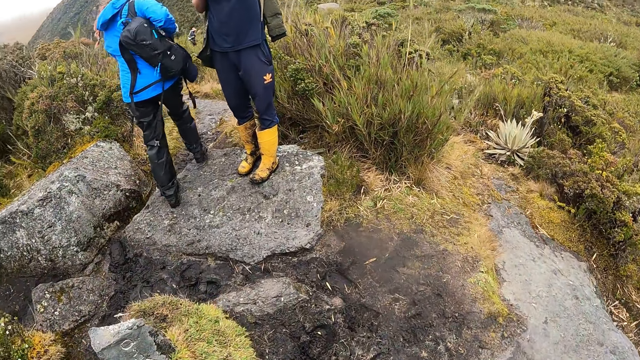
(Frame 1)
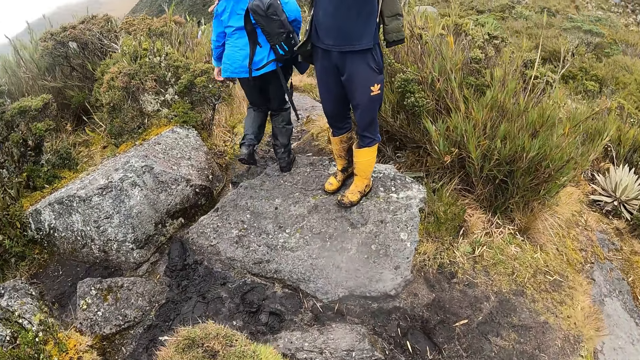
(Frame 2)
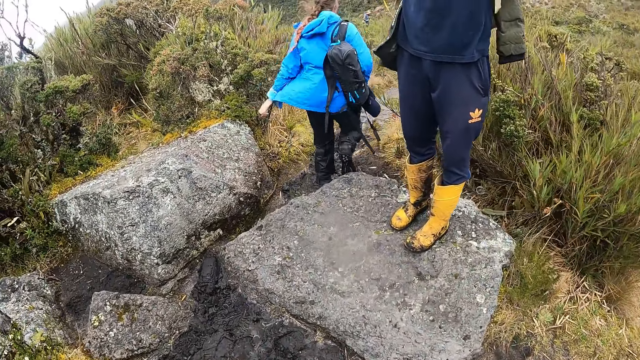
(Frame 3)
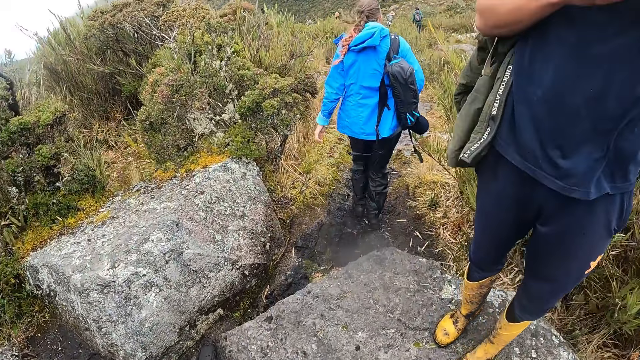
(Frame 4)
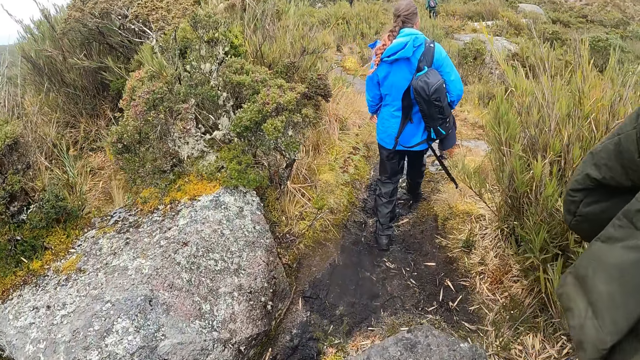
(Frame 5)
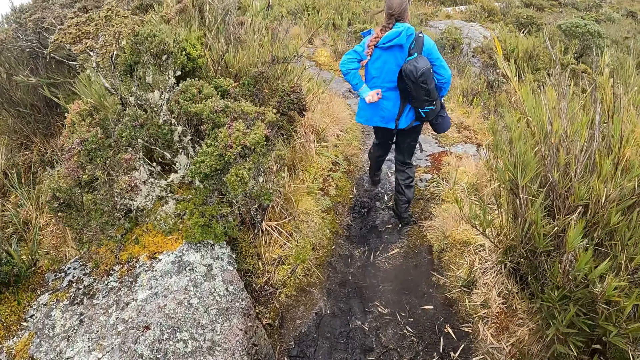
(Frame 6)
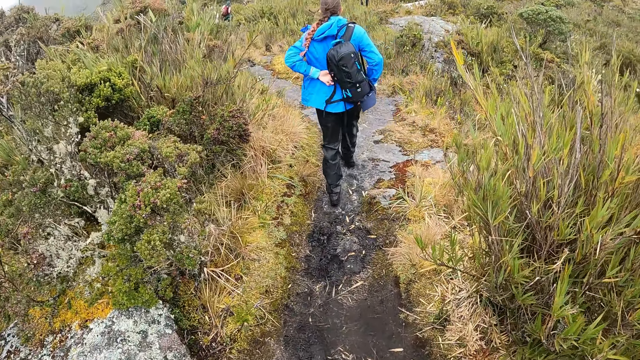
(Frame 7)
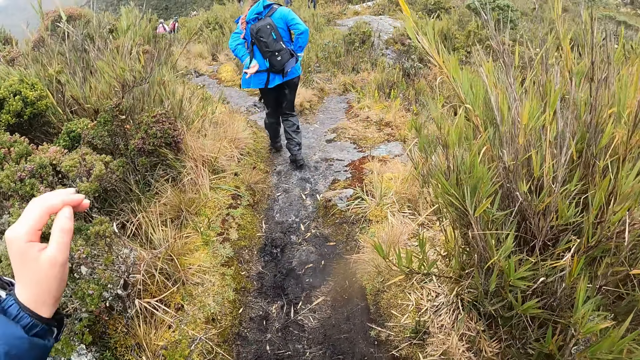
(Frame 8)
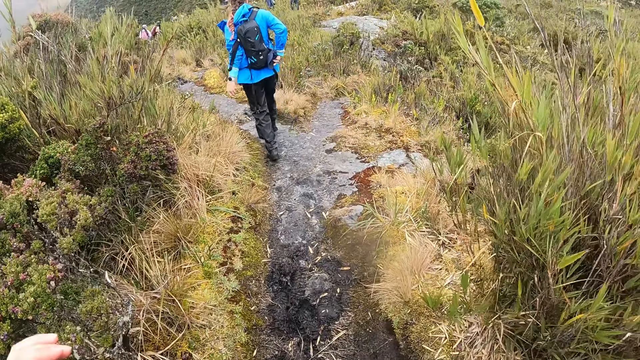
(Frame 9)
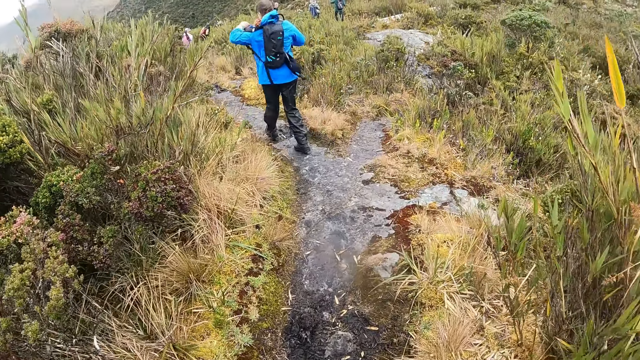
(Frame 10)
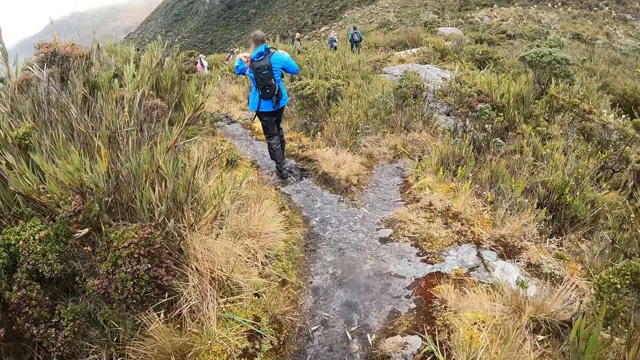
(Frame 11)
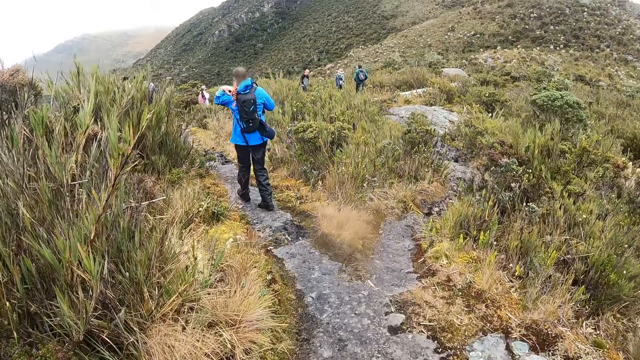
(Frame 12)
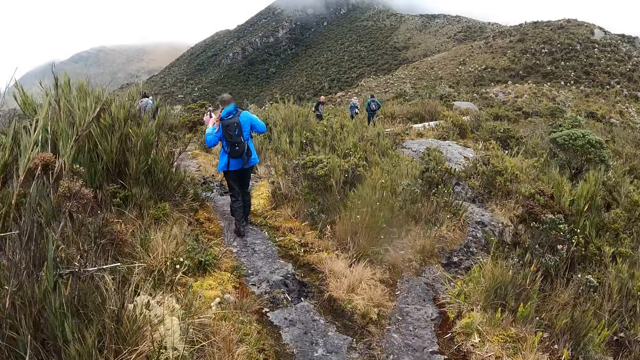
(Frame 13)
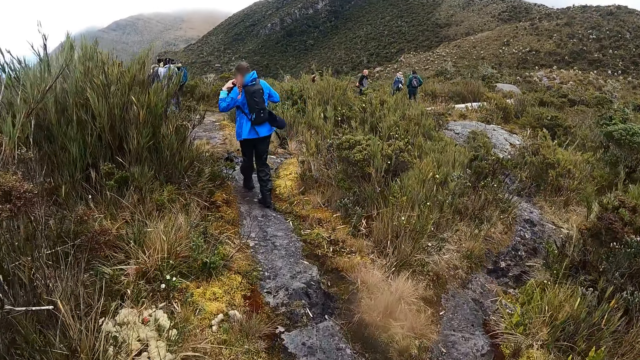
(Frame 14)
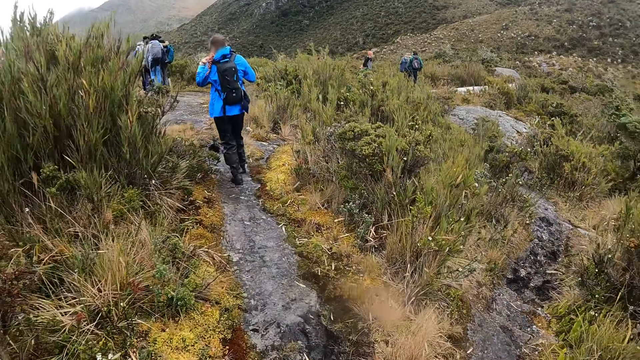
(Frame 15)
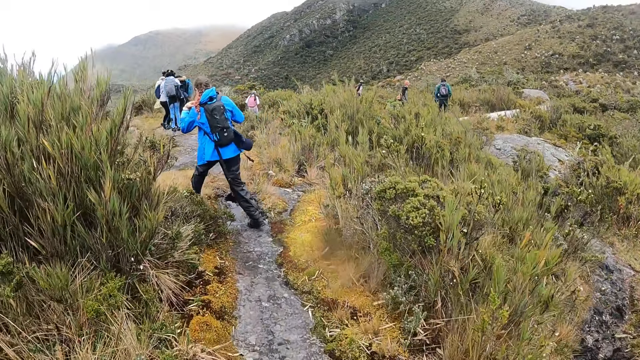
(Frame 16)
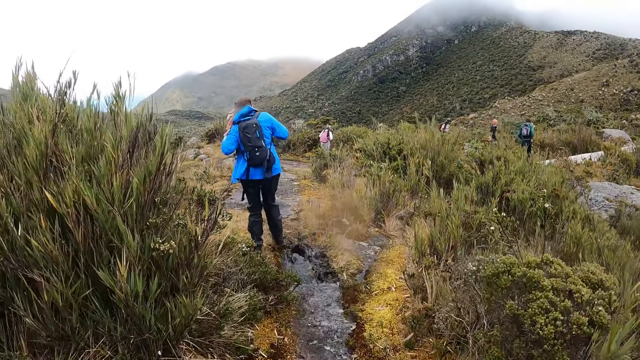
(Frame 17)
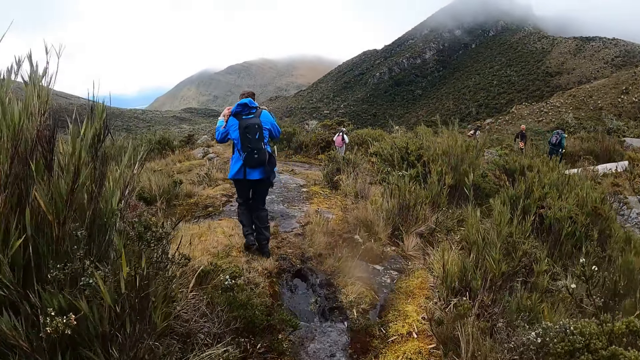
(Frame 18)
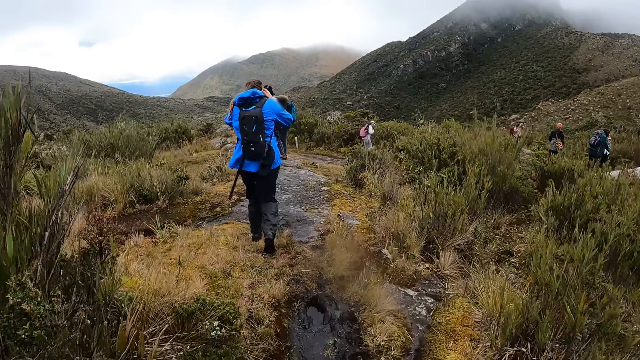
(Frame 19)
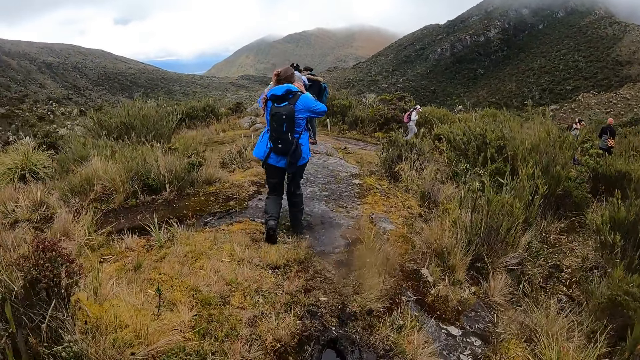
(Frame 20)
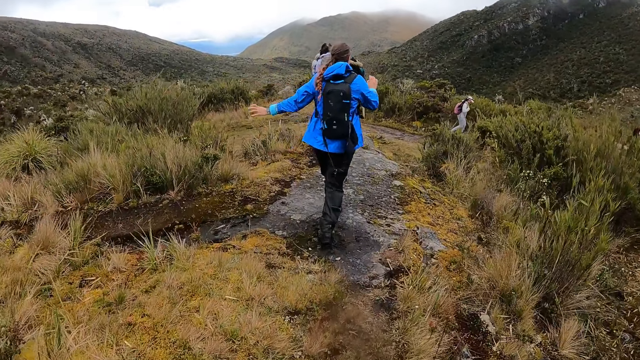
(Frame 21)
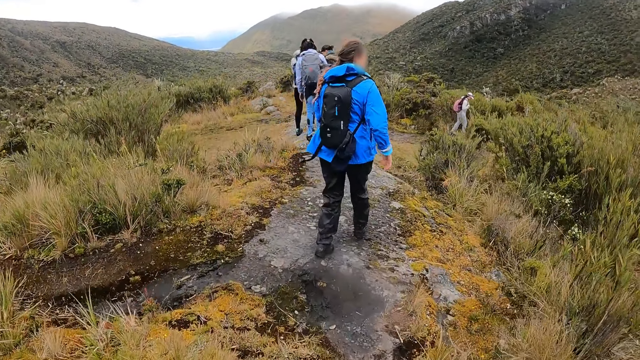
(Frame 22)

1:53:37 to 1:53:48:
The camera wearer walks on the hill. A lady holds her bag and adjusts the bag on her back.

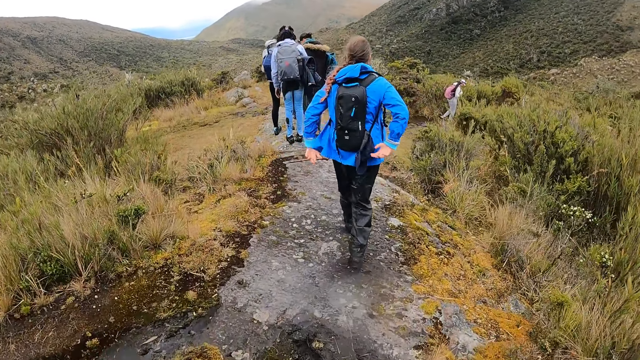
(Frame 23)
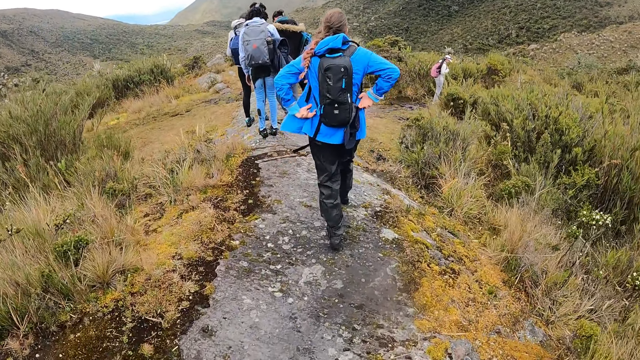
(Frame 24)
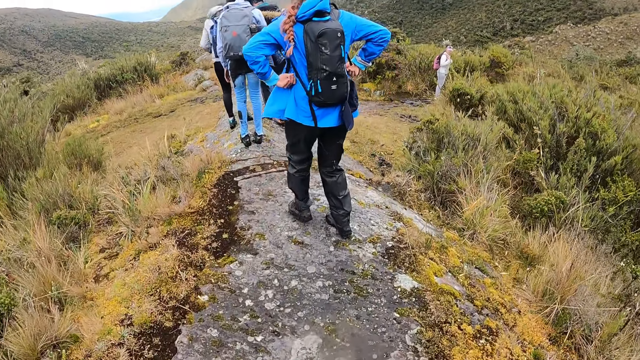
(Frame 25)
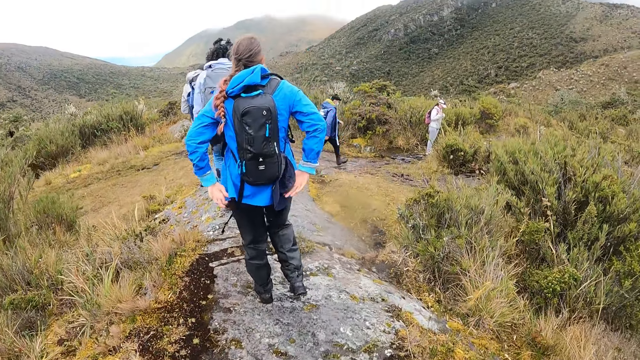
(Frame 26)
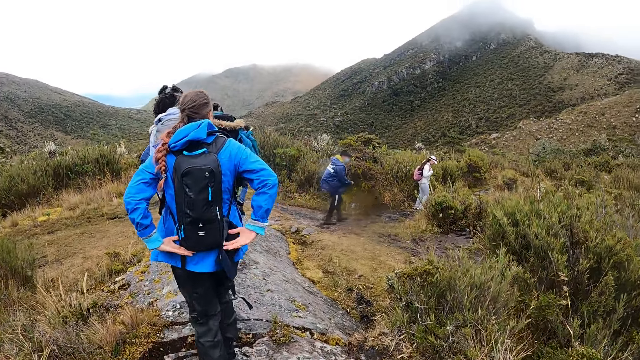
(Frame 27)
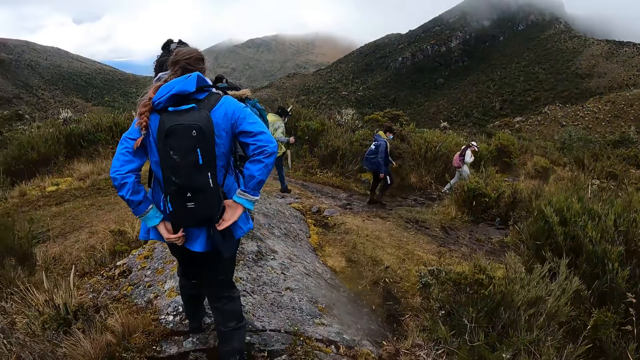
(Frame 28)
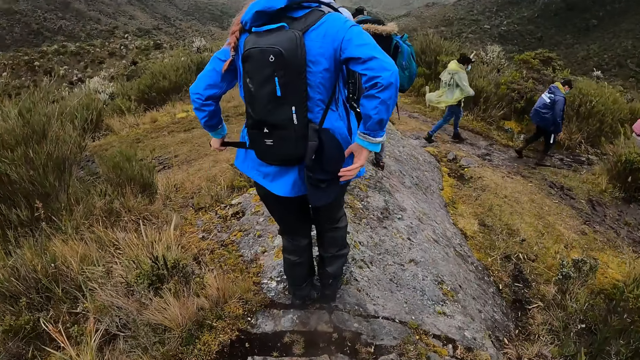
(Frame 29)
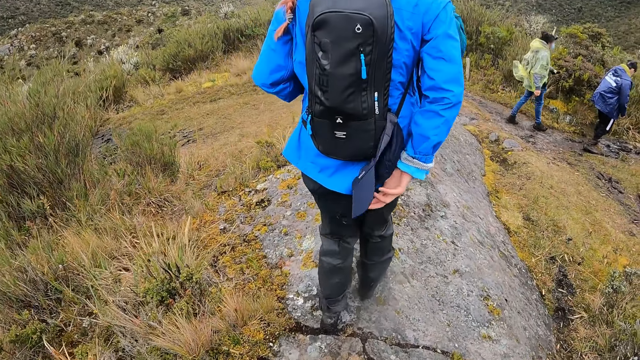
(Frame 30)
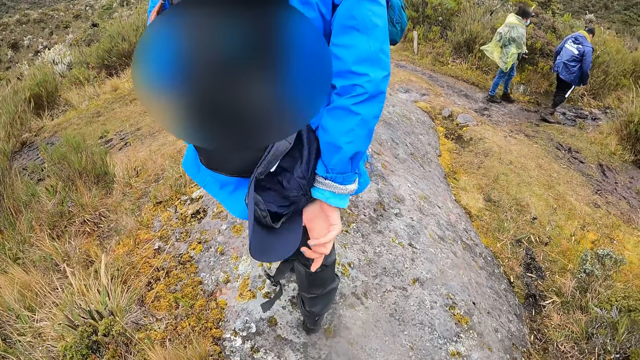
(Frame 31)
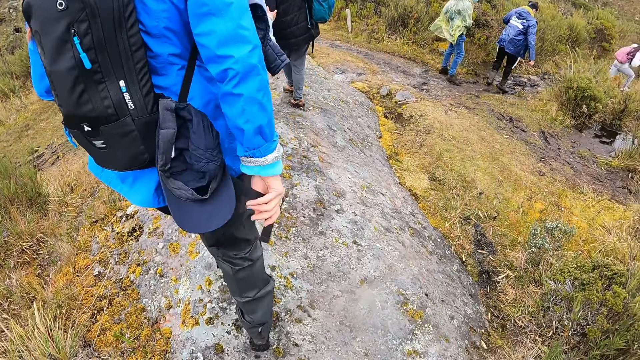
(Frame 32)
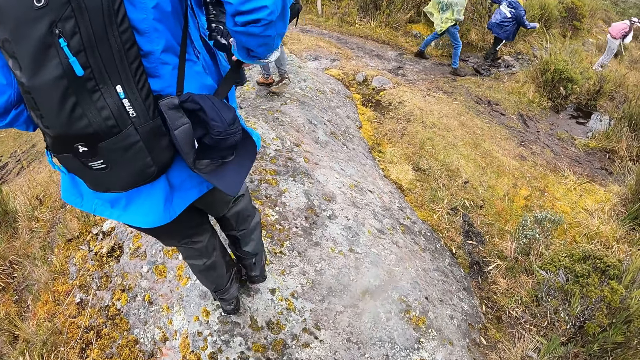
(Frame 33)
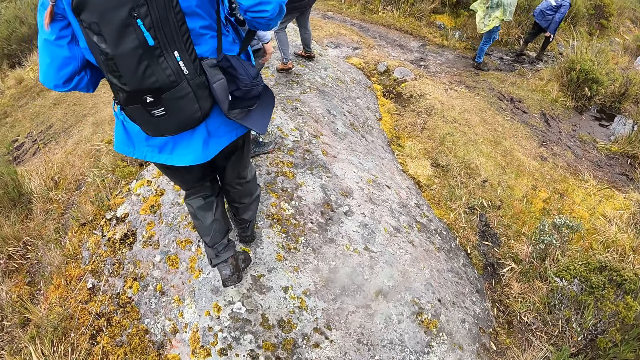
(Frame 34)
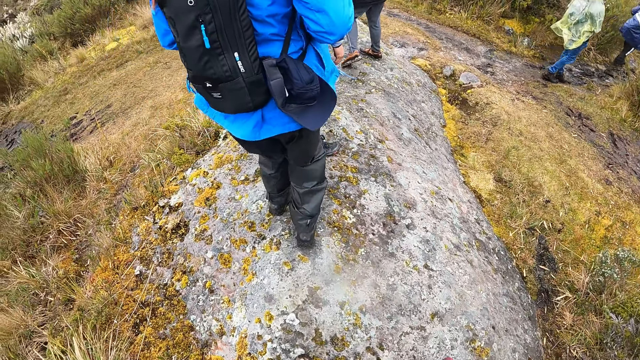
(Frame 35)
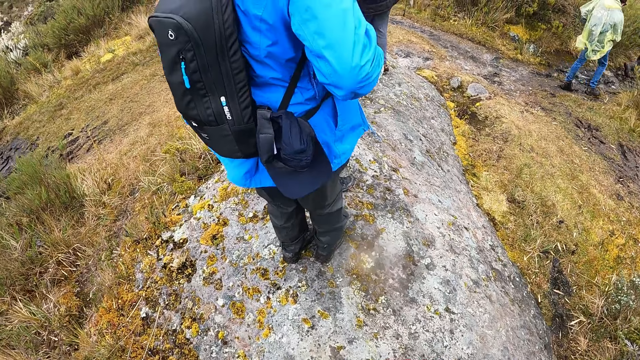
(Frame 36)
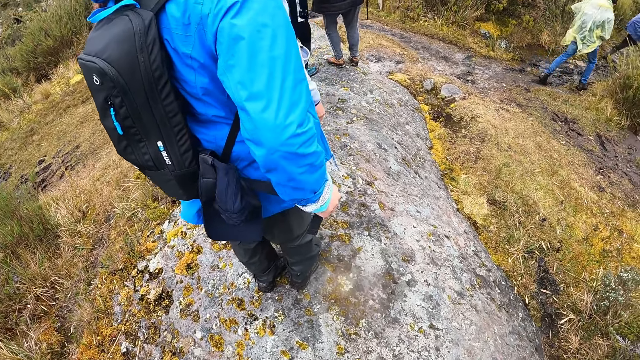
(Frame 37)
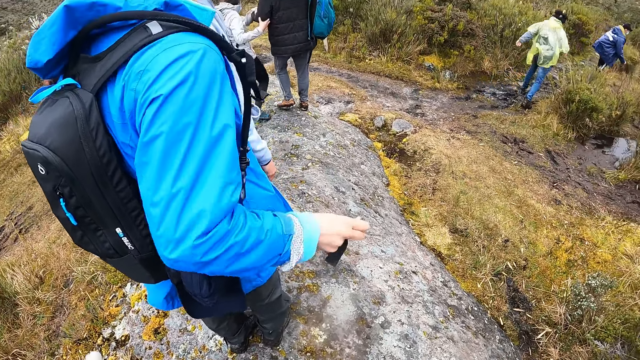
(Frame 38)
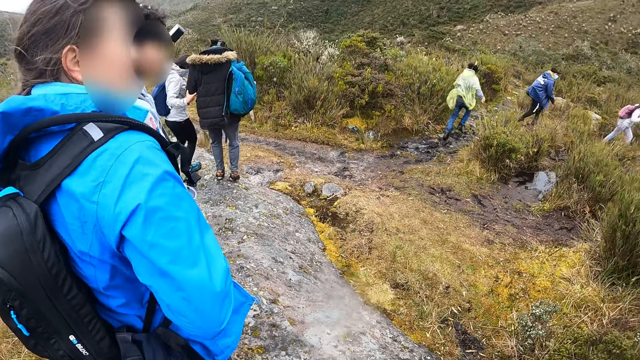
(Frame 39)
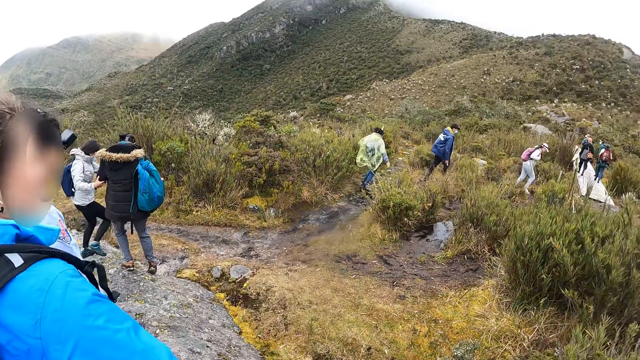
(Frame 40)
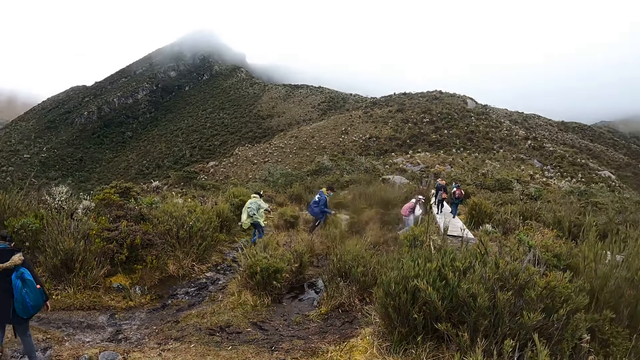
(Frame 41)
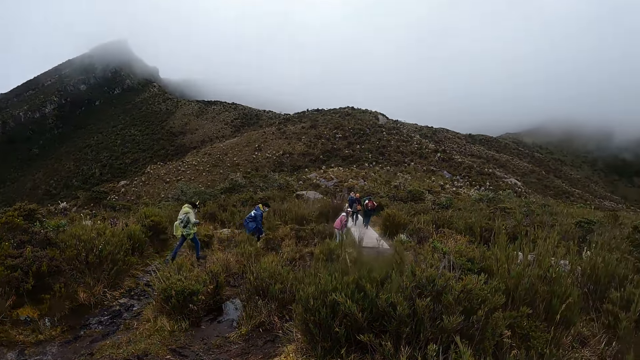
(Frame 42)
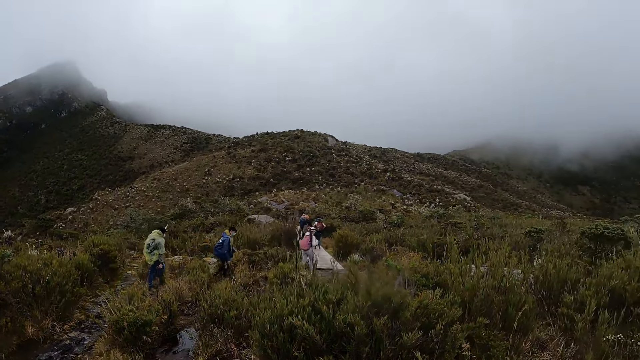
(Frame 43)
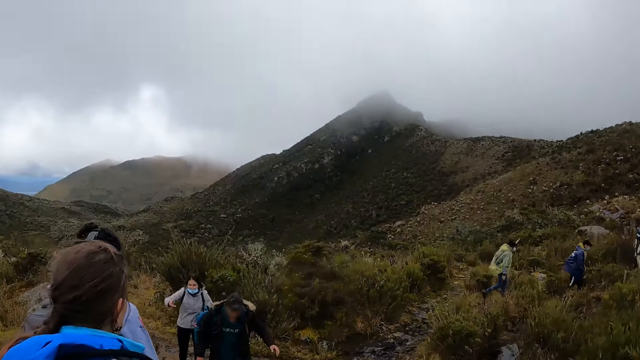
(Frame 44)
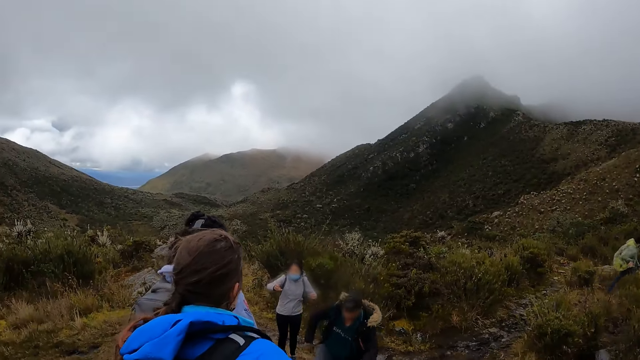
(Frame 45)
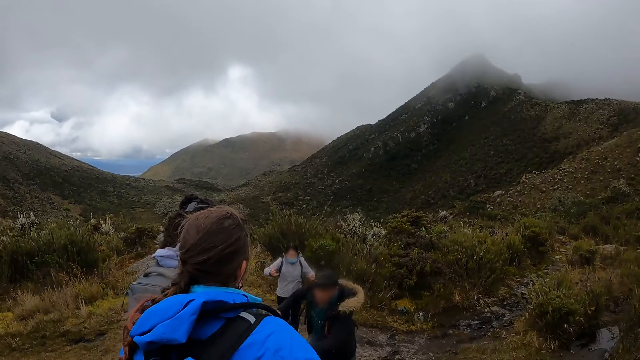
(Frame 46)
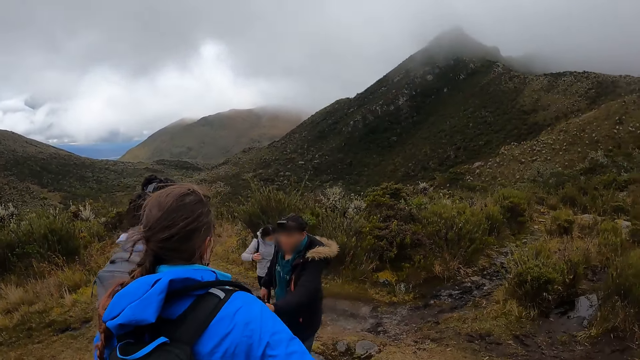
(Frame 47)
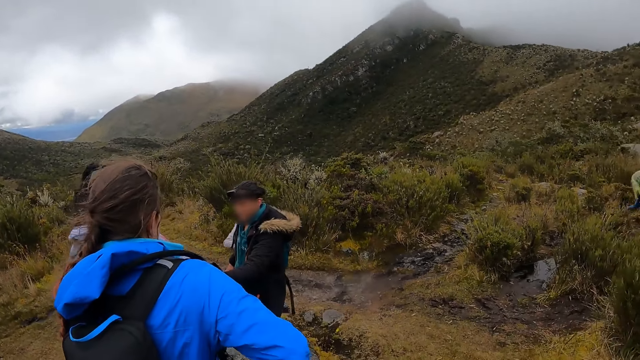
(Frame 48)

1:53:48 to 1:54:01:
A lady walks around. Another lady touches her bag. A man walks around. Another lady walks around. The camera wearer looks around. They look around again. Another lady walks around.
